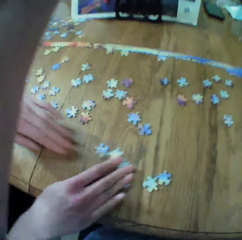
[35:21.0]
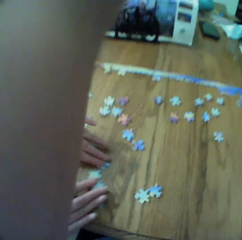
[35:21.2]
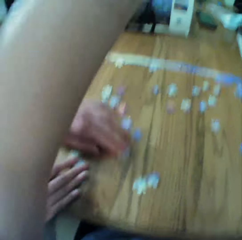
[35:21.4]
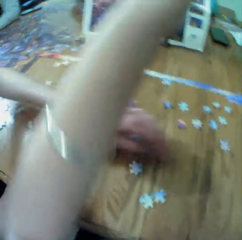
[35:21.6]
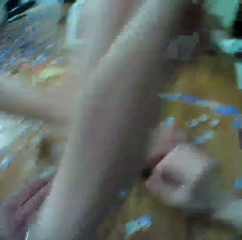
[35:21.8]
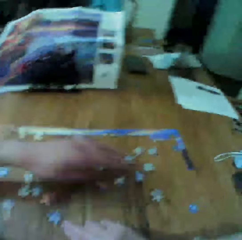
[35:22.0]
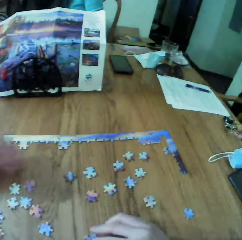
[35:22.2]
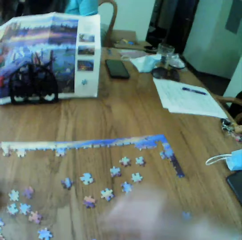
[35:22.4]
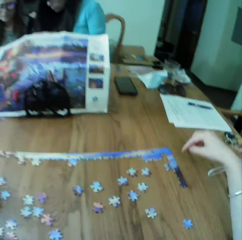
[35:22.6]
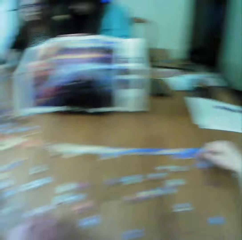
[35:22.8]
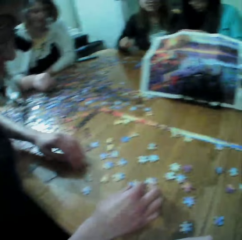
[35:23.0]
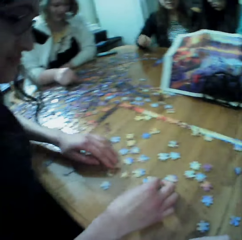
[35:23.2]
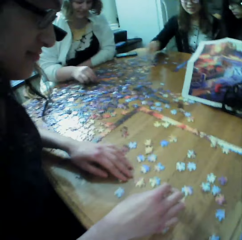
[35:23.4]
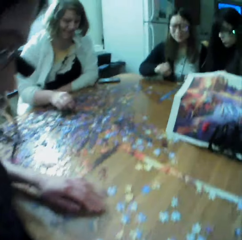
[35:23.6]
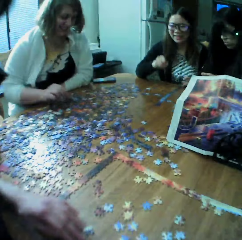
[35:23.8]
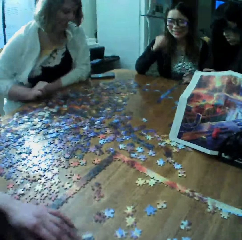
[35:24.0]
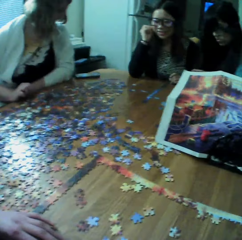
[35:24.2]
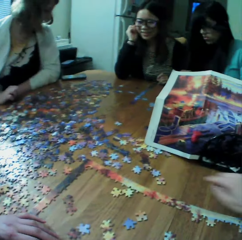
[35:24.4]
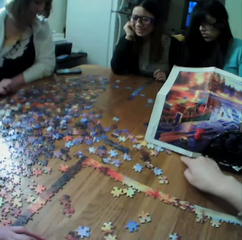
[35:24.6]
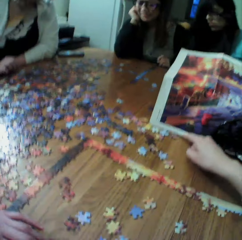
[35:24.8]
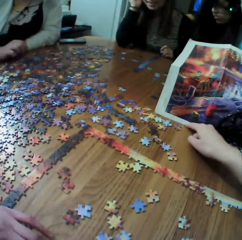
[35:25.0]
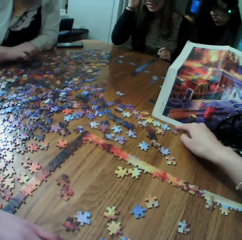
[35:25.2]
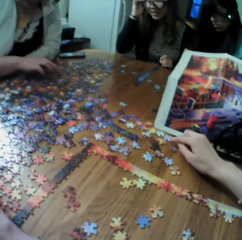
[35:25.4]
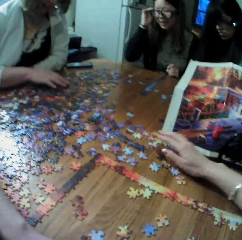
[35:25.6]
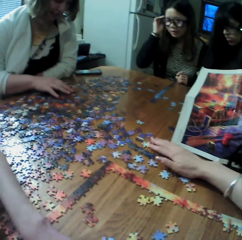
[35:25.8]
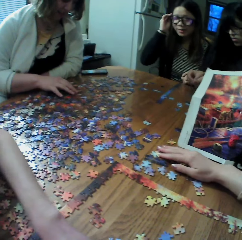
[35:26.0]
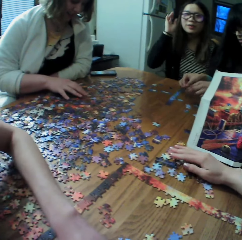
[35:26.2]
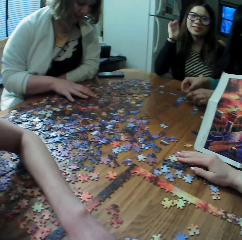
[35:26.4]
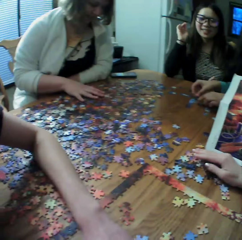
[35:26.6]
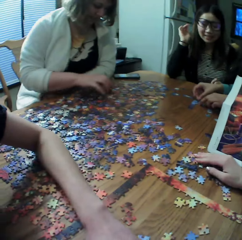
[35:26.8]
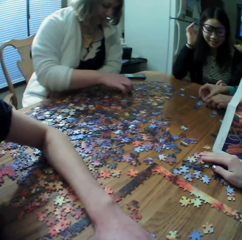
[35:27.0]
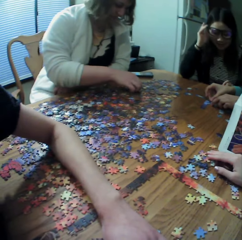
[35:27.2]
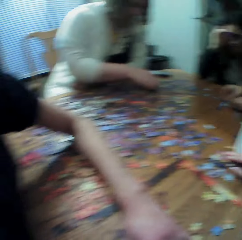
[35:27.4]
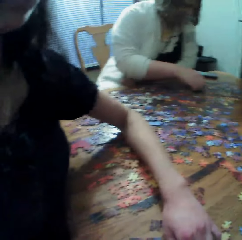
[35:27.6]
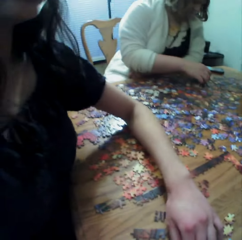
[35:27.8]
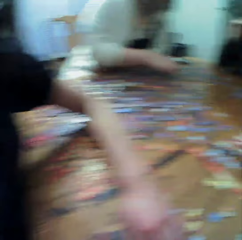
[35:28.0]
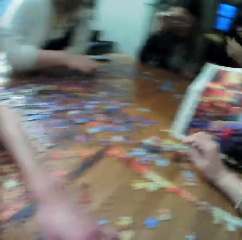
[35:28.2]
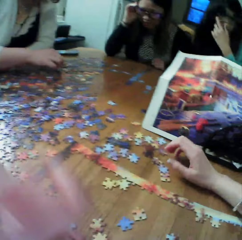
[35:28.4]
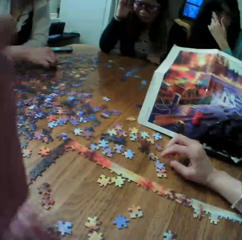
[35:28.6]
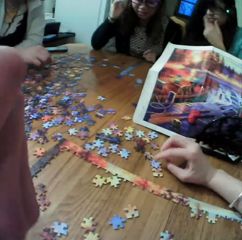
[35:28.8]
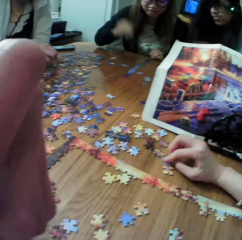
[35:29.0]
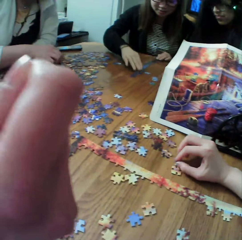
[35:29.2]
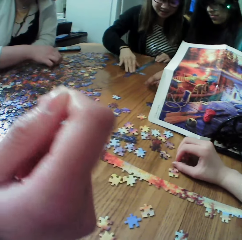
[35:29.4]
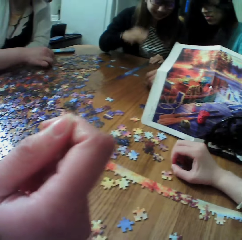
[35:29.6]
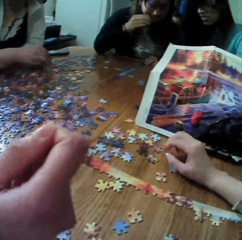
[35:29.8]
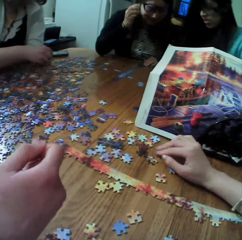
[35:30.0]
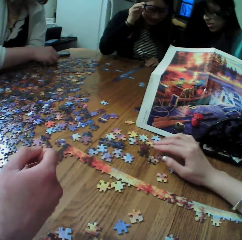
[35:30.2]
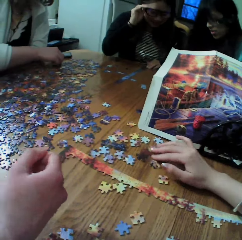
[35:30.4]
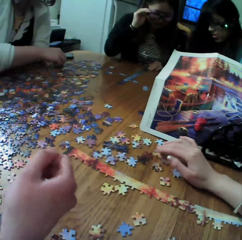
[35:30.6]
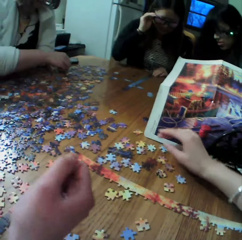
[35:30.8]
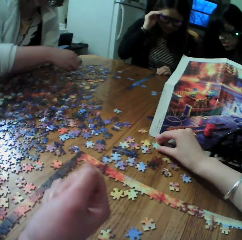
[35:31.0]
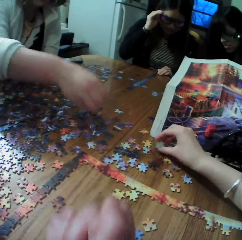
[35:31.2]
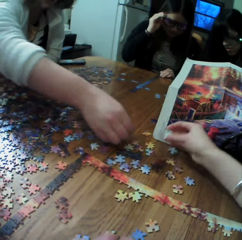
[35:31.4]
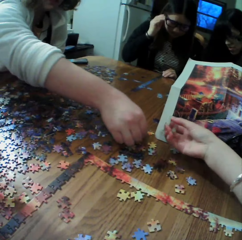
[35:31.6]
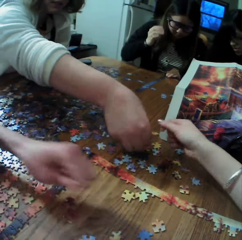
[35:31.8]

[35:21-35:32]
A woman looks for the puzzle pieces. Another woman looks for the puzzle pieces. A third woman looks for the puzzle pieces.

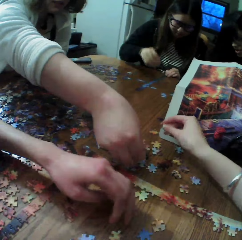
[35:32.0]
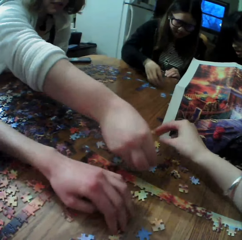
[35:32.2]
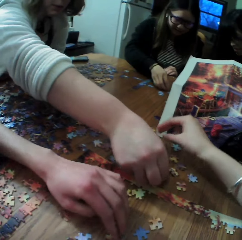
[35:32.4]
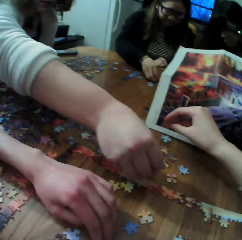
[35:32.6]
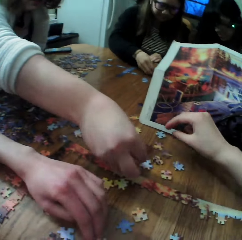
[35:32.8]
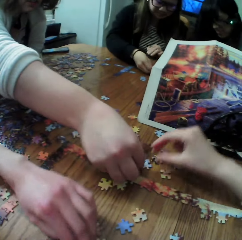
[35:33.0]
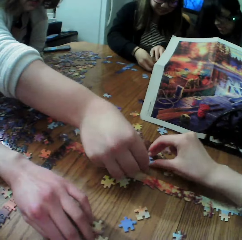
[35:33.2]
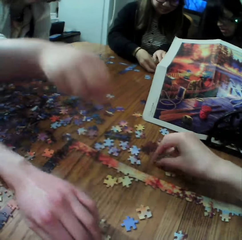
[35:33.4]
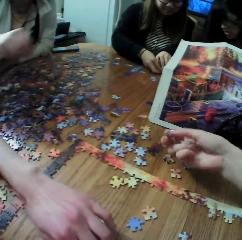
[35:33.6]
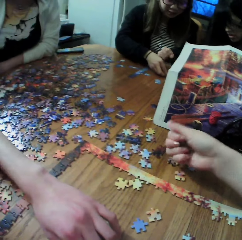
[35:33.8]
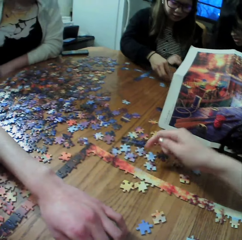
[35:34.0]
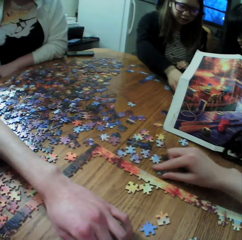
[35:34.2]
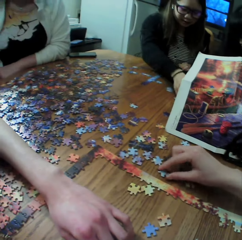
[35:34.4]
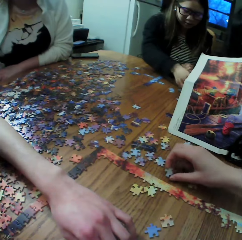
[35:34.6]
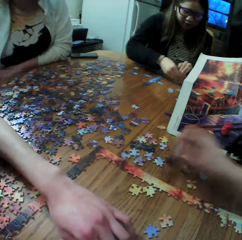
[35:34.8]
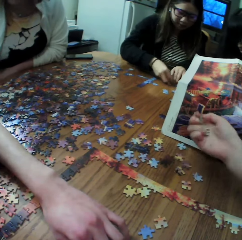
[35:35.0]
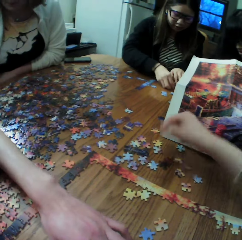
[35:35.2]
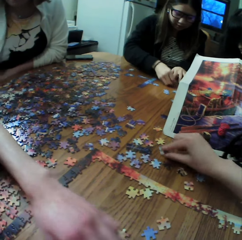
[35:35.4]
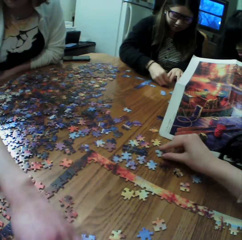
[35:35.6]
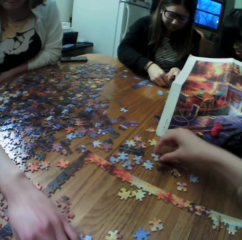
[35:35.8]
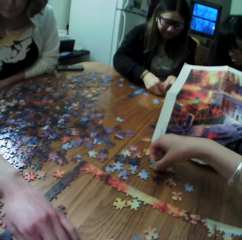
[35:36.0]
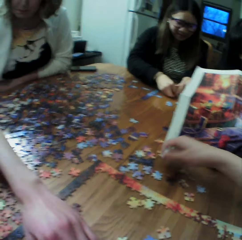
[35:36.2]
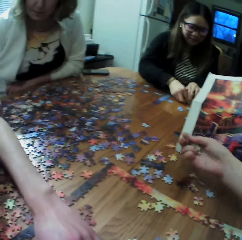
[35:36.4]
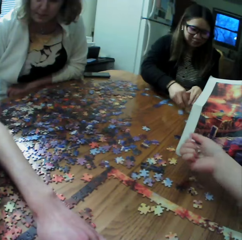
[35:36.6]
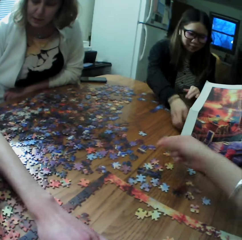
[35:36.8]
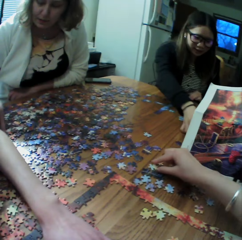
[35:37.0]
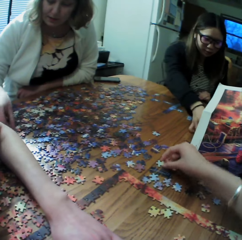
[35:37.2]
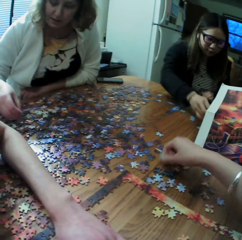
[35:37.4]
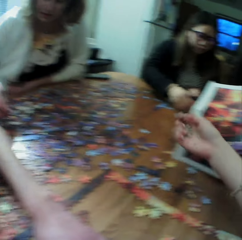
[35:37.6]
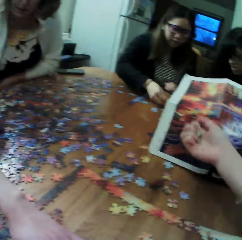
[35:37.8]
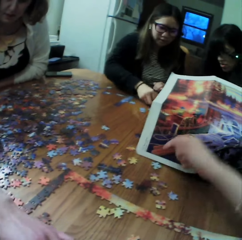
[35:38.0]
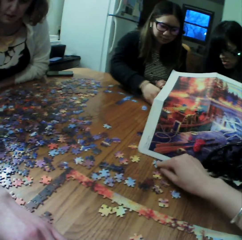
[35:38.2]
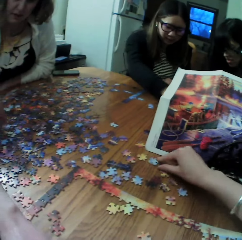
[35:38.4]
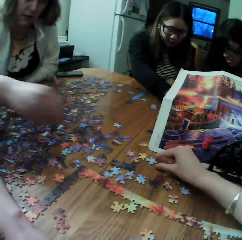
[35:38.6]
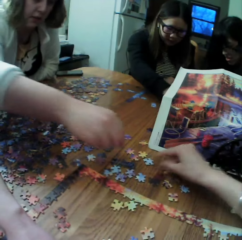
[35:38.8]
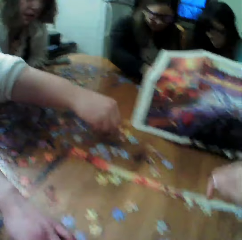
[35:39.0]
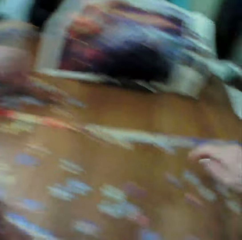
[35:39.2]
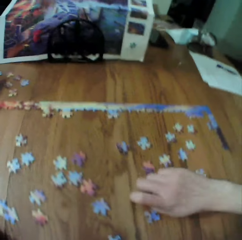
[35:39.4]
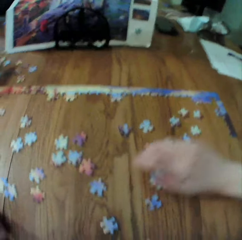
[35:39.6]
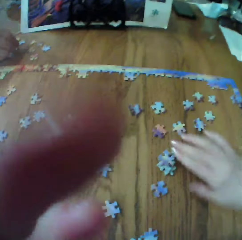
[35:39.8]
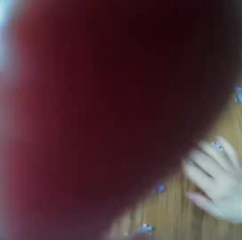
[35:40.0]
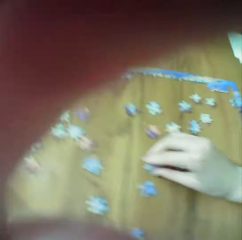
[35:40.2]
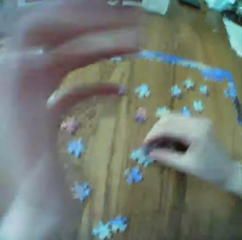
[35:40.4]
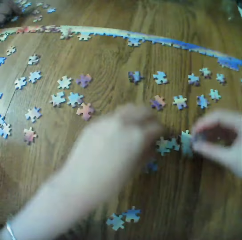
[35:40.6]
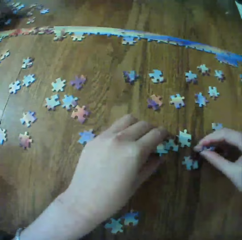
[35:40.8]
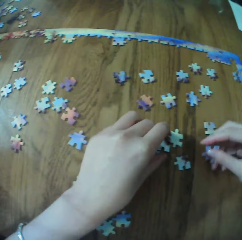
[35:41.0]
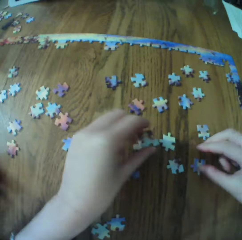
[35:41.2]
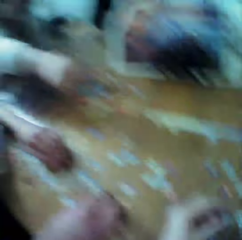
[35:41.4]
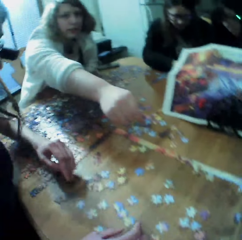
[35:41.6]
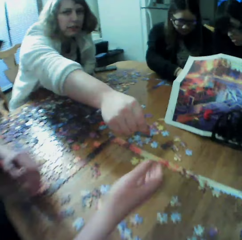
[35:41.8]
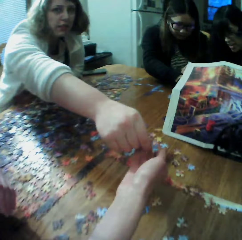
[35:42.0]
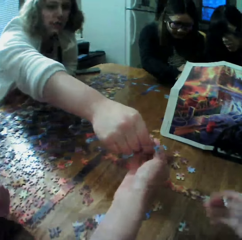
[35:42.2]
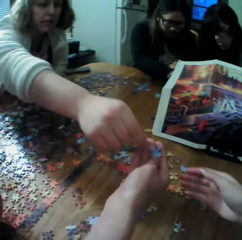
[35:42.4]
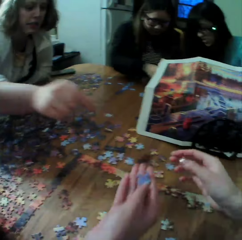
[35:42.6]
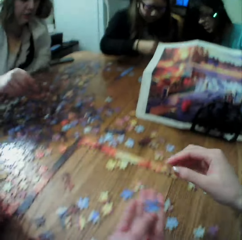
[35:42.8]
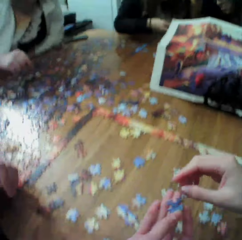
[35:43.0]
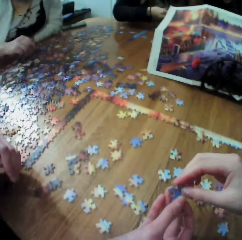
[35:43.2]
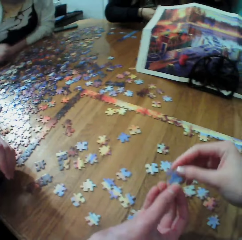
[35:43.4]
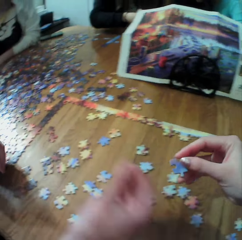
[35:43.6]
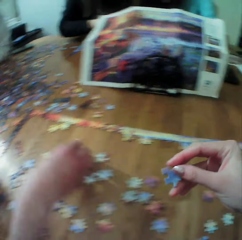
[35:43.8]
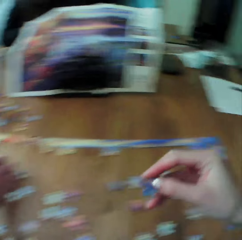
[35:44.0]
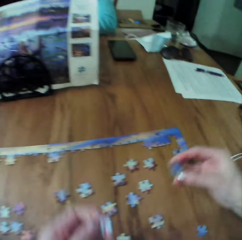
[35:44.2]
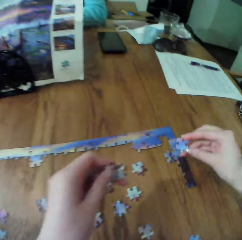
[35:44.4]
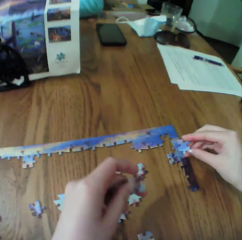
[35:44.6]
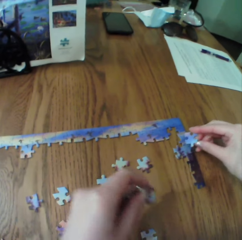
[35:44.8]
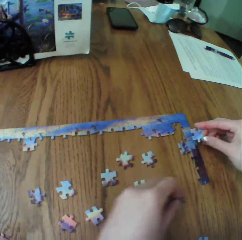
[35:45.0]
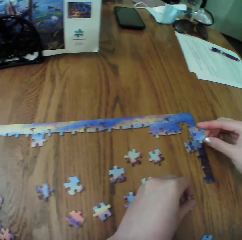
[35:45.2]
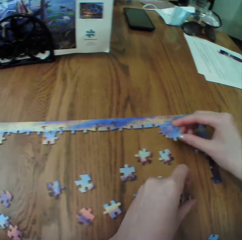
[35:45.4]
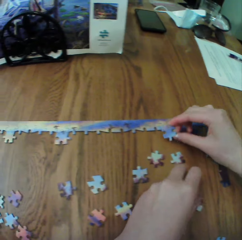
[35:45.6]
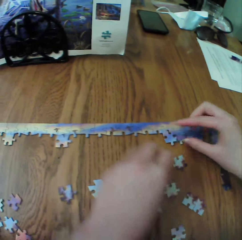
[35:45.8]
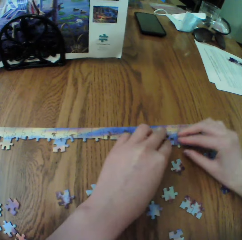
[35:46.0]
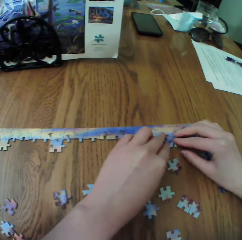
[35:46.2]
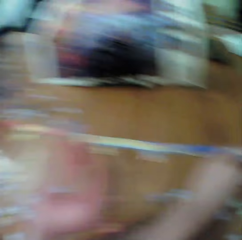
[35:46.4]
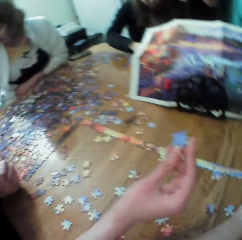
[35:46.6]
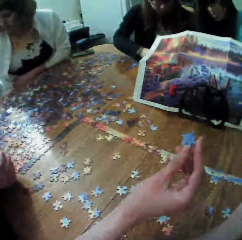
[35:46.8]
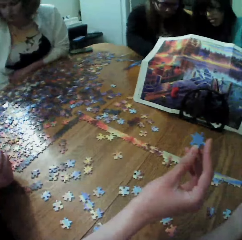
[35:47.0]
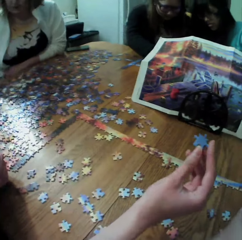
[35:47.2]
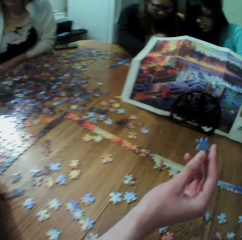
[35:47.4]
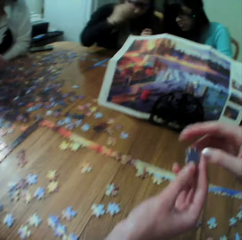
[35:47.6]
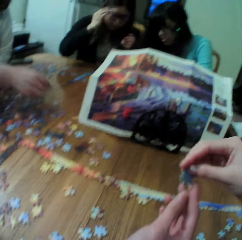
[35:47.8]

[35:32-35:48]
The camera wearer makes the puzzle. They pick up the puzzle pieces. A woman looks for the puzzle pieces. The camera wearer picks up the puzzle pieces.

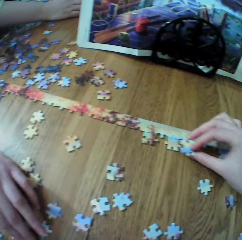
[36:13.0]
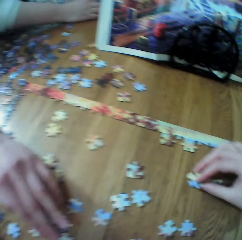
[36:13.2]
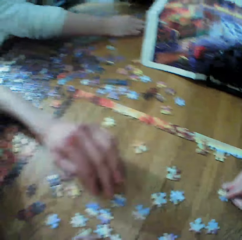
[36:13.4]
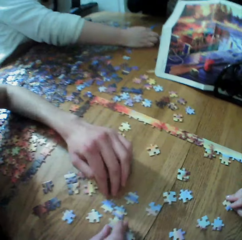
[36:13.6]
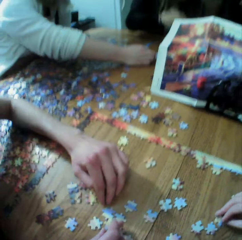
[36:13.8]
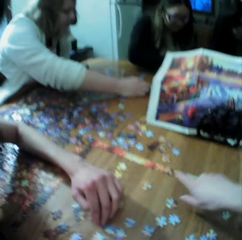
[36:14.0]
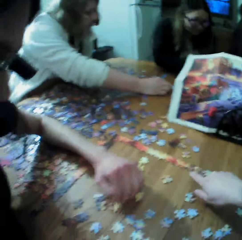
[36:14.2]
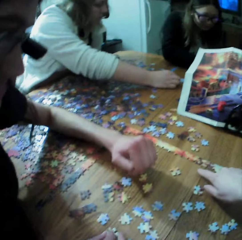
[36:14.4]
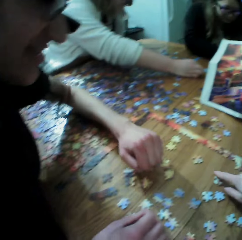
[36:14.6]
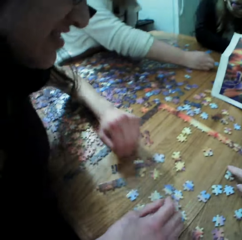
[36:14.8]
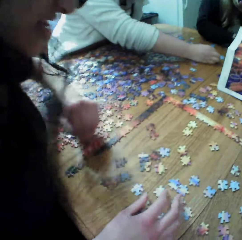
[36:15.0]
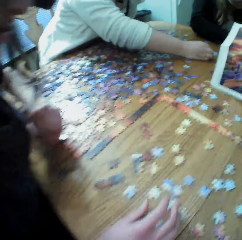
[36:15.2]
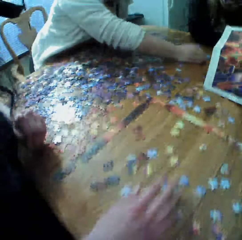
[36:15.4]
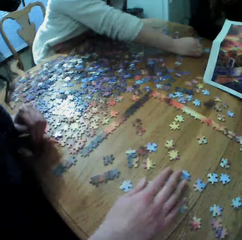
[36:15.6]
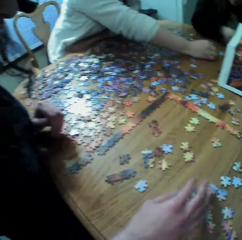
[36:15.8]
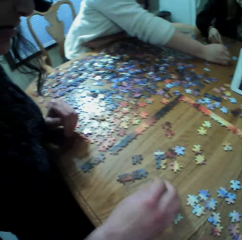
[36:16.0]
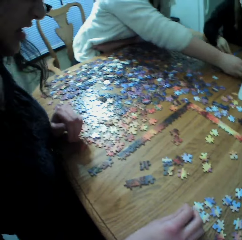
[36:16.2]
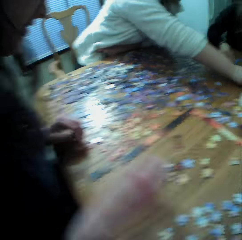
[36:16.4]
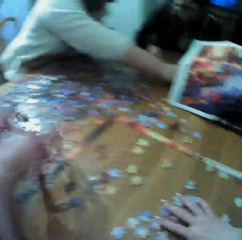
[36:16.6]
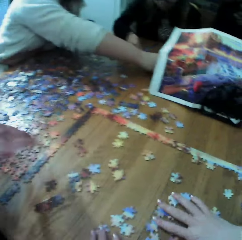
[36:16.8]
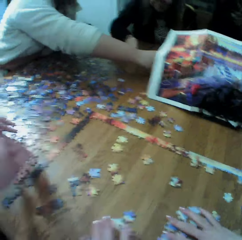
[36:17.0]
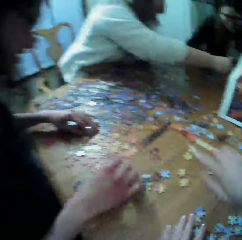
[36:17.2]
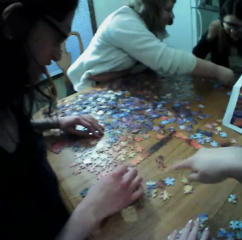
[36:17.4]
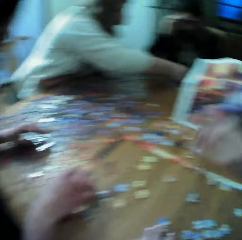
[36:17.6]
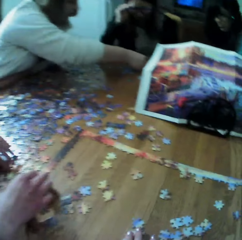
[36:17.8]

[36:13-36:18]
A woman looks for the puzzle pieces. A female arranges the board game materials on the table. Another woman looks for the puzzle pieces. Another female arranges the board game materials on the table.
